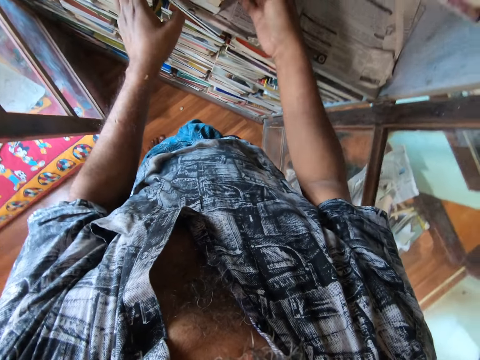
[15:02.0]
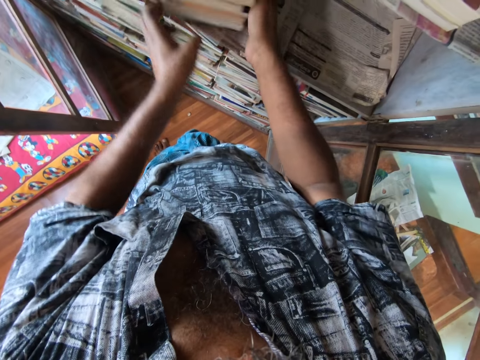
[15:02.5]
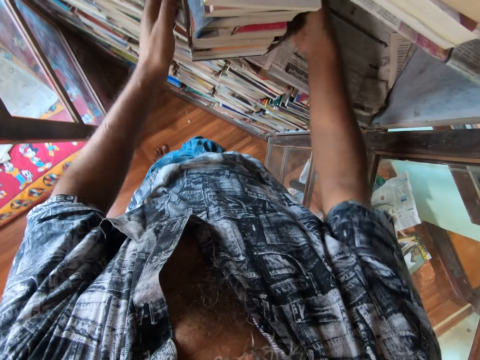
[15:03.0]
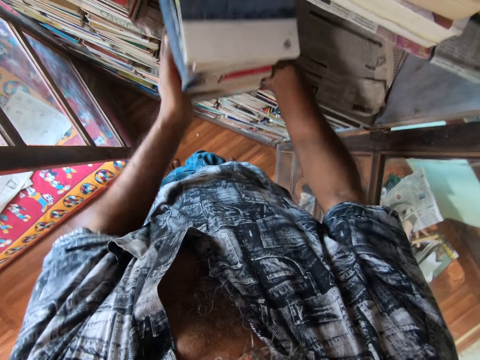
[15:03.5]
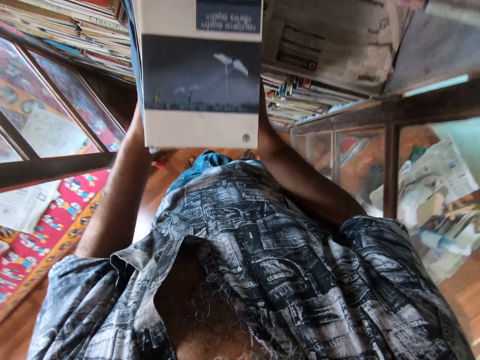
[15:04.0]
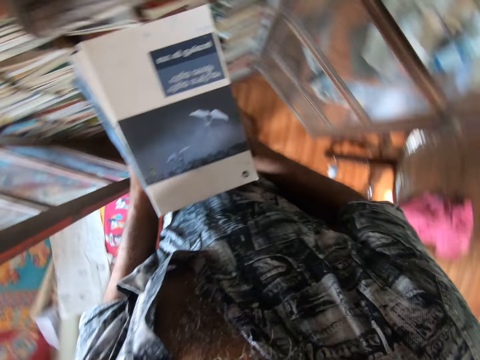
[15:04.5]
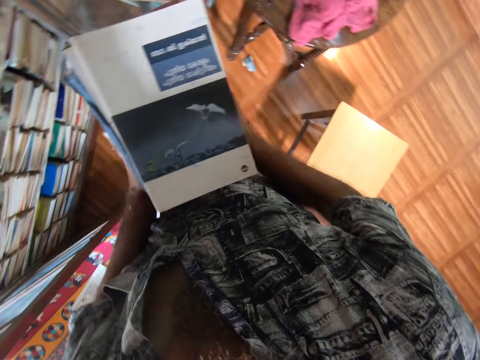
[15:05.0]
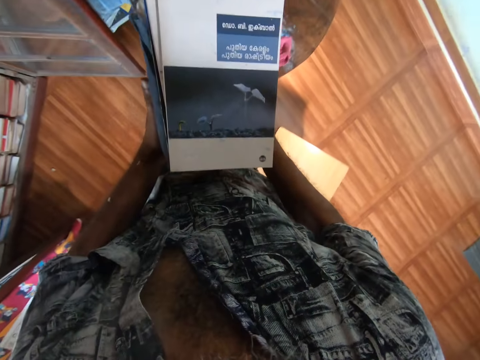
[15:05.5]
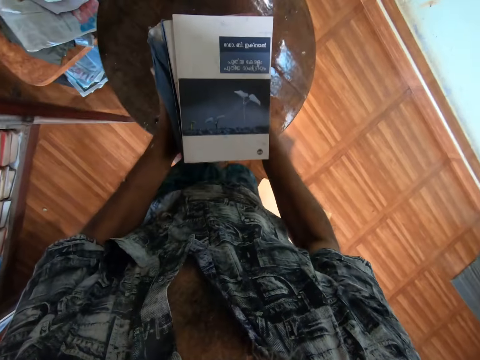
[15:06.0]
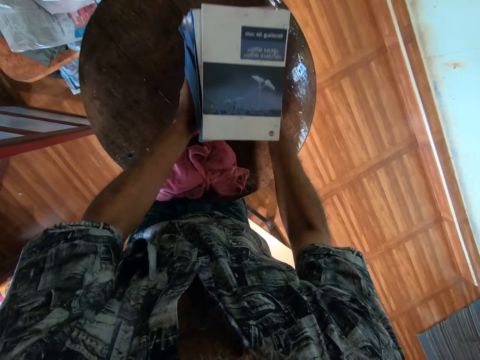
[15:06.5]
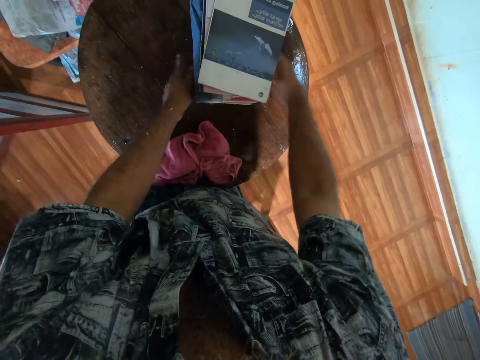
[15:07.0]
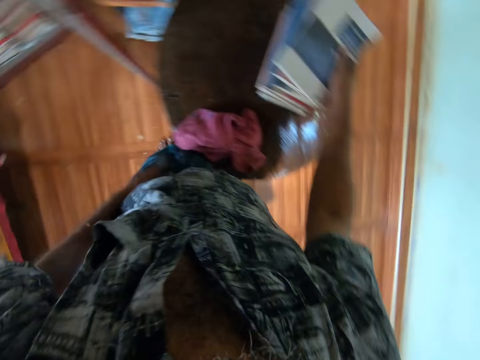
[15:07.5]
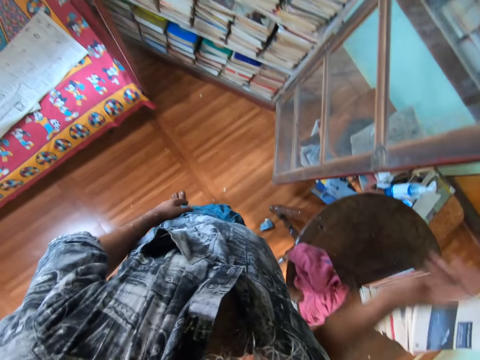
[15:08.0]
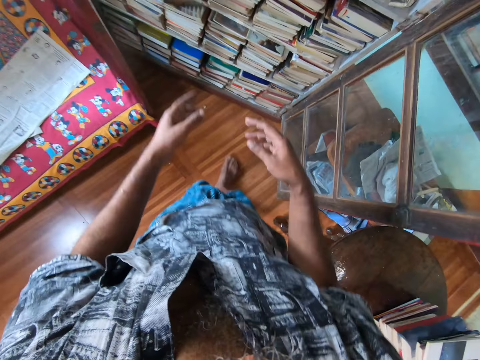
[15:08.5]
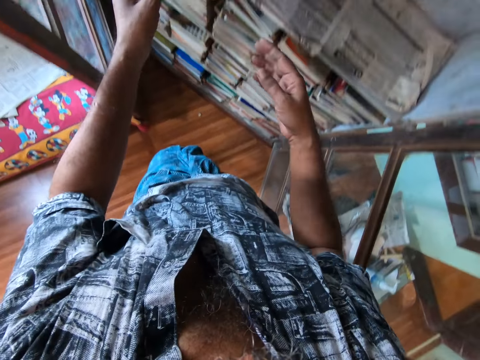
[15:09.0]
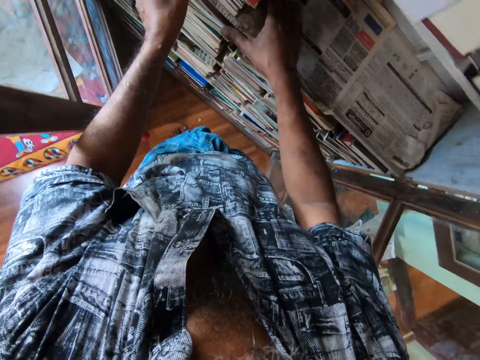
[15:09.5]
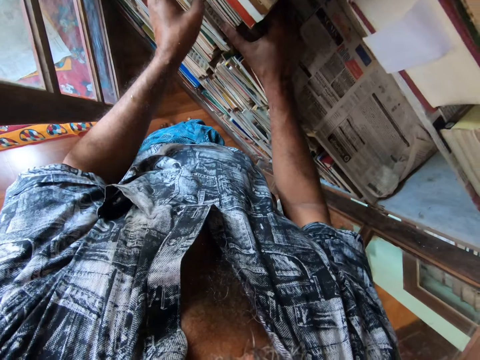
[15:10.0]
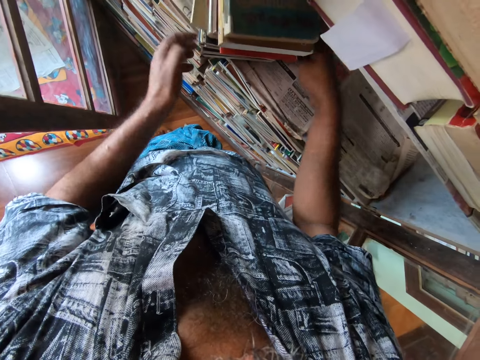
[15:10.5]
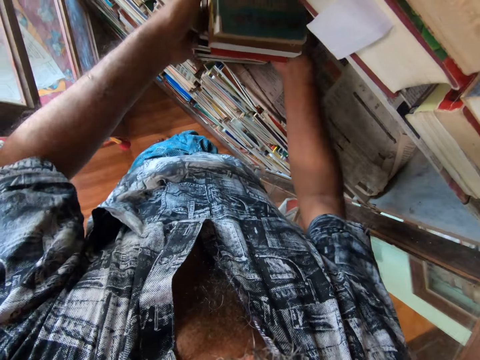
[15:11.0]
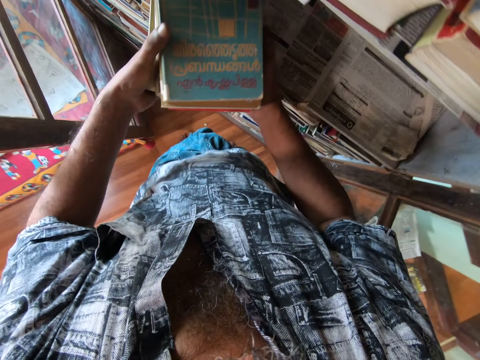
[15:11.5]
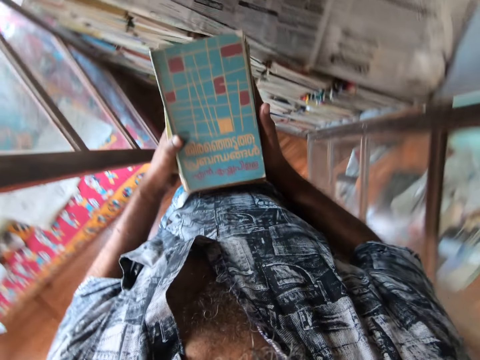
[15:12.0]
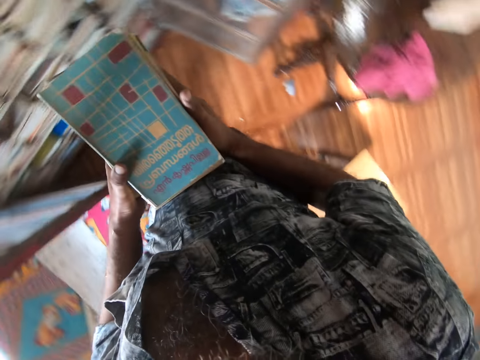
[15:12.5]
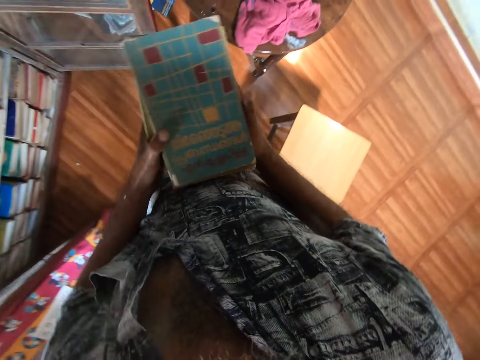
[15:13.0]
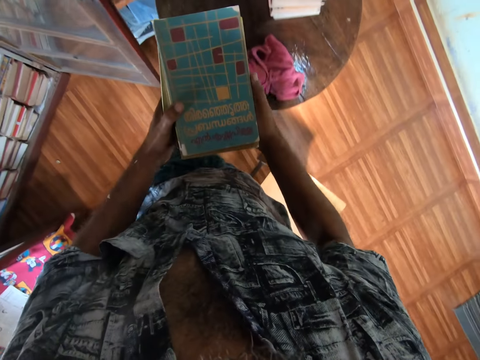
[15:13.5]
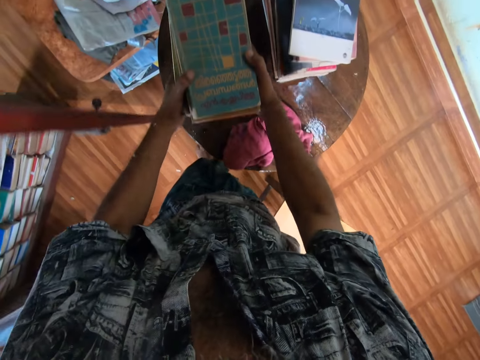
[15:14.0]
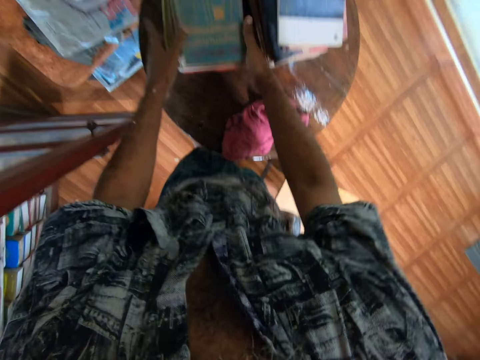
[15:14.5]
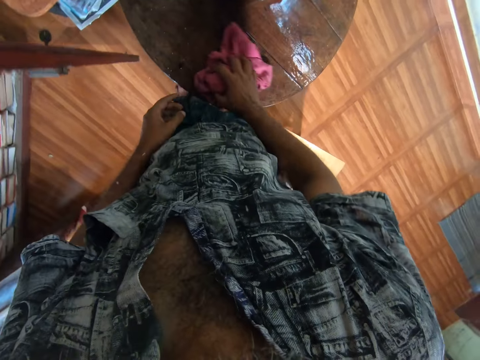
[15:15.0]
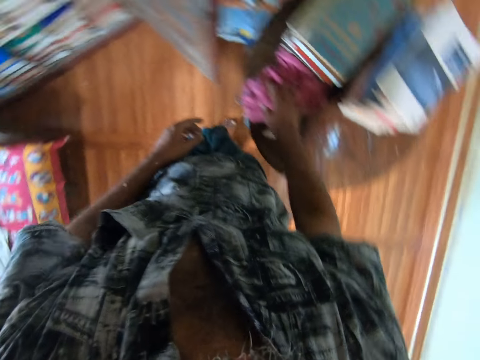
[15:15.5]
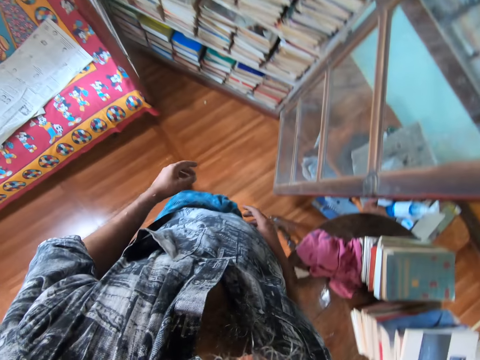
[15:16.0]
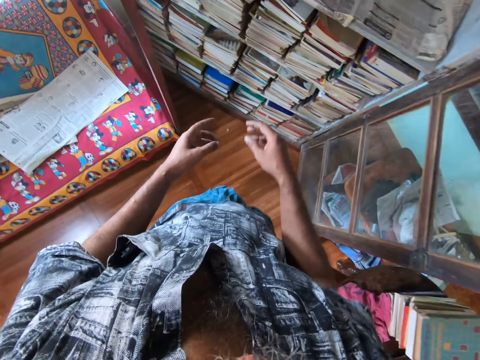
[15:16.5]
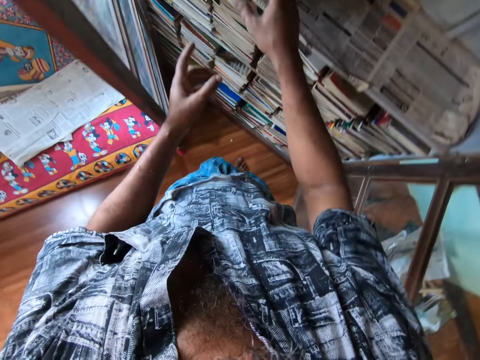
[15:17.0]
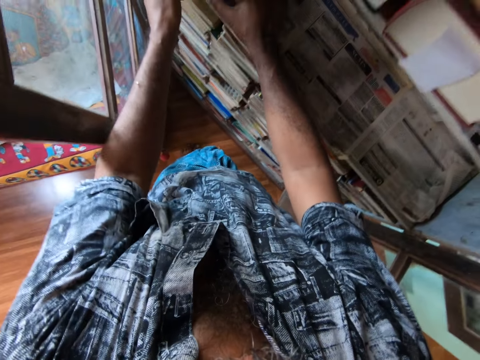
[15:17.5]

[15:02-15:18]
The camera wearer takes the books on the shelf. They put the books on the table. They turn around. They take the books on the shelf. They turn around. They put the books on the table. They move the cloth on the table. They turn around.

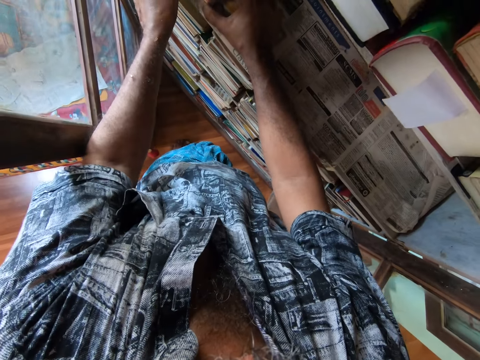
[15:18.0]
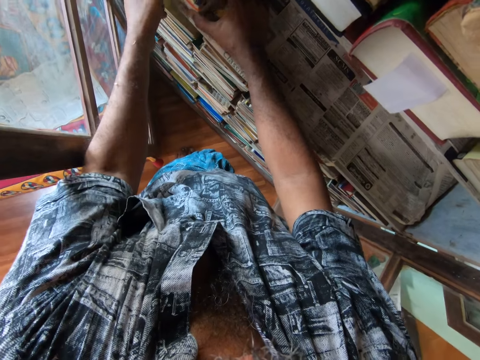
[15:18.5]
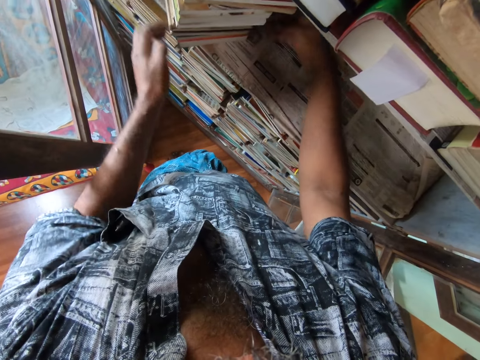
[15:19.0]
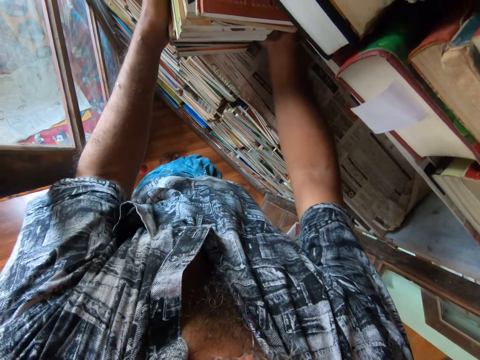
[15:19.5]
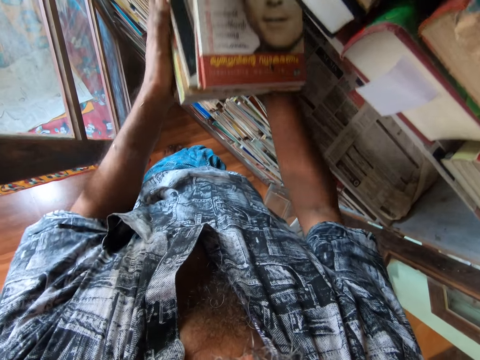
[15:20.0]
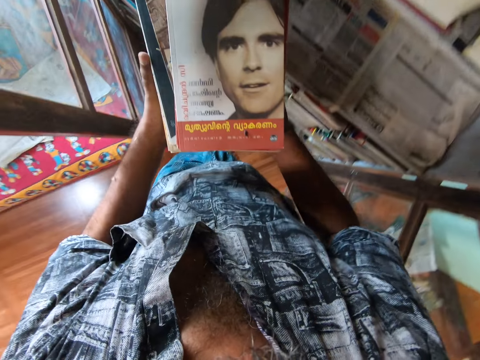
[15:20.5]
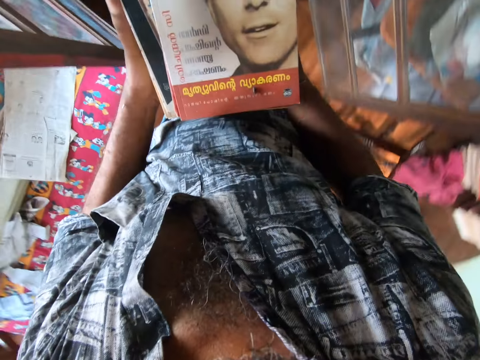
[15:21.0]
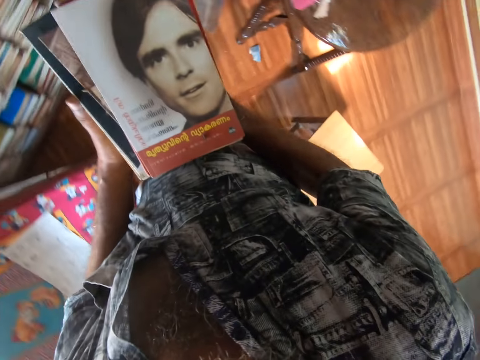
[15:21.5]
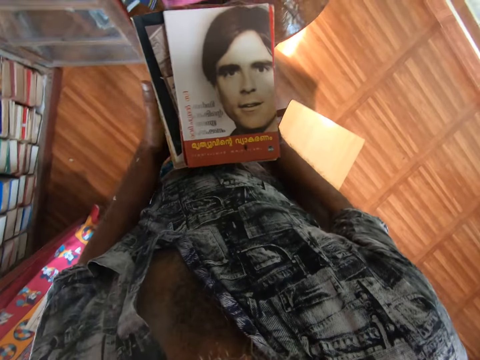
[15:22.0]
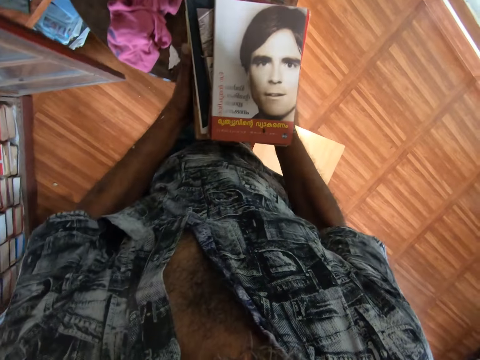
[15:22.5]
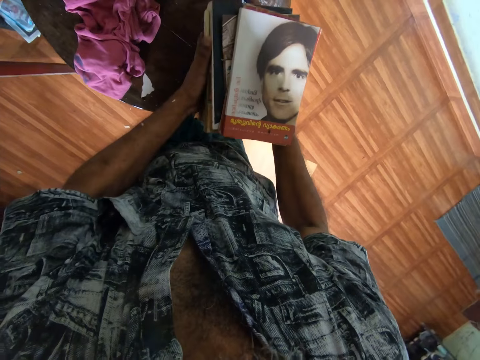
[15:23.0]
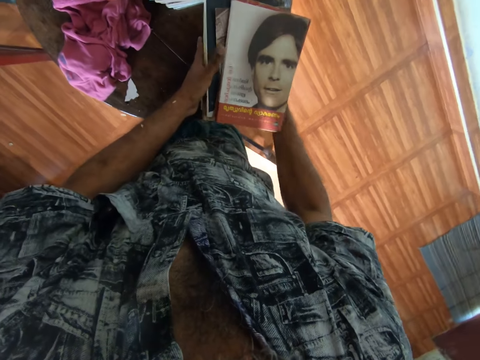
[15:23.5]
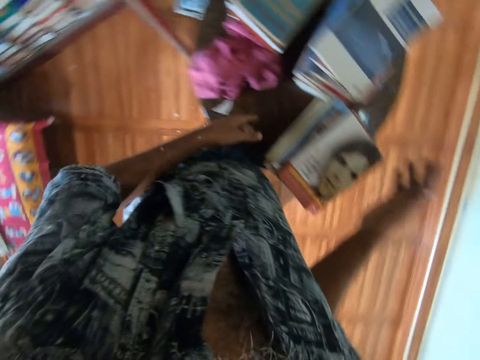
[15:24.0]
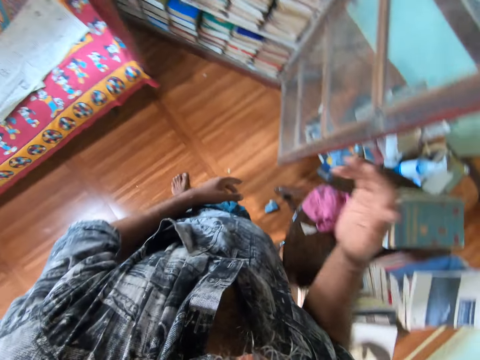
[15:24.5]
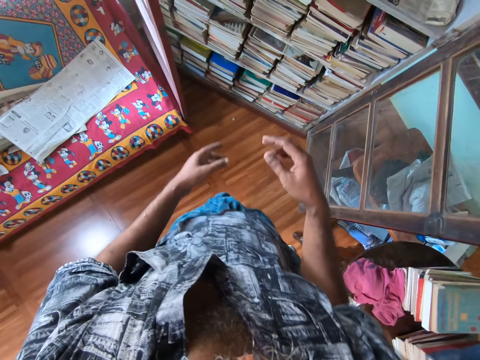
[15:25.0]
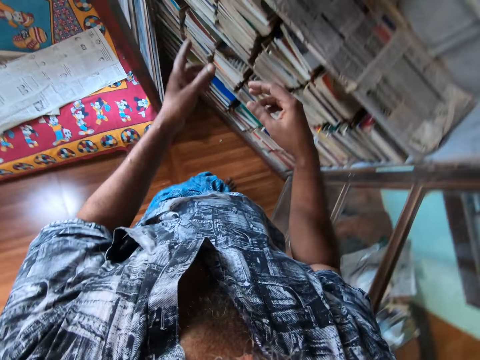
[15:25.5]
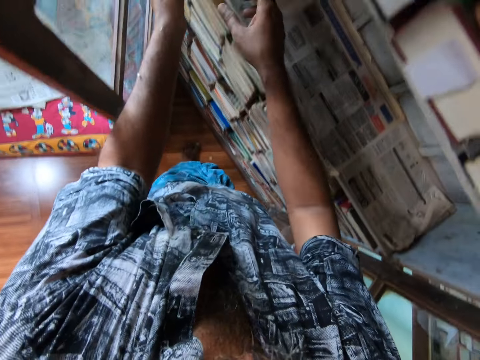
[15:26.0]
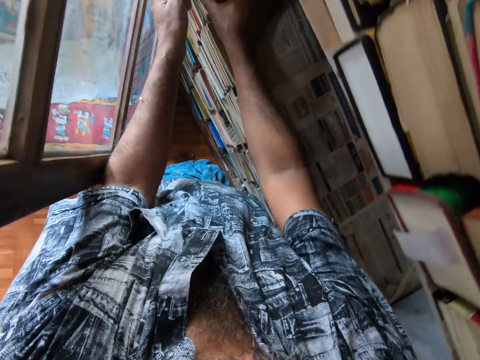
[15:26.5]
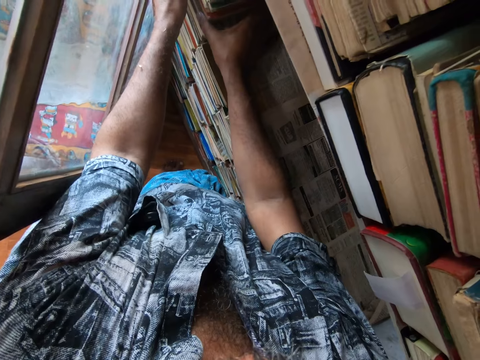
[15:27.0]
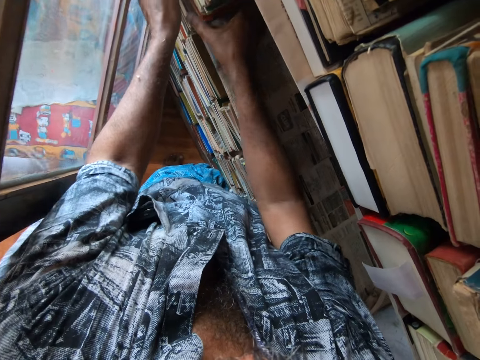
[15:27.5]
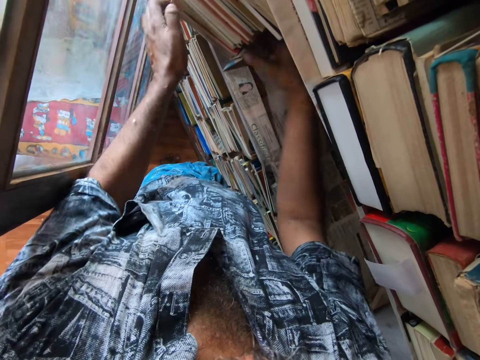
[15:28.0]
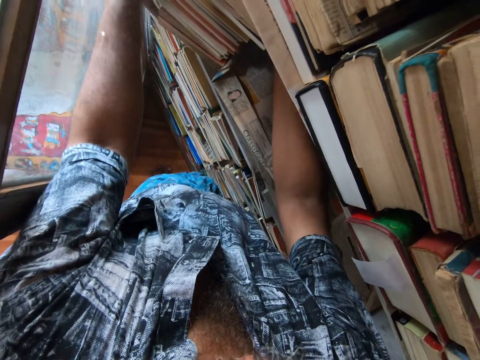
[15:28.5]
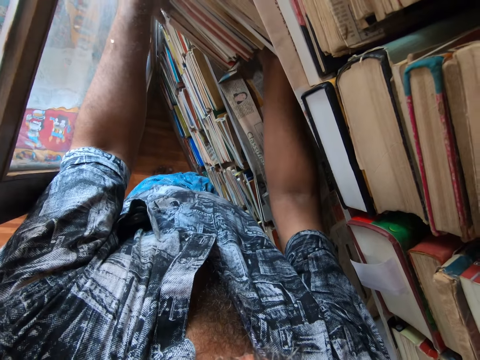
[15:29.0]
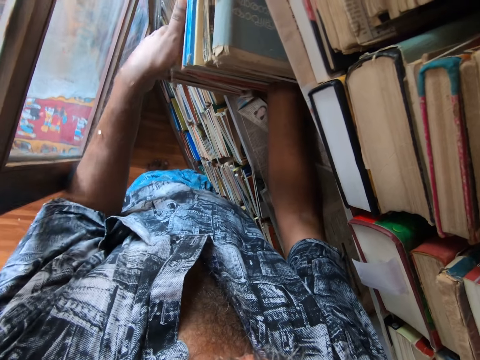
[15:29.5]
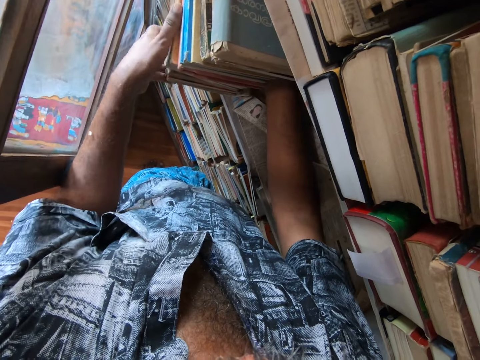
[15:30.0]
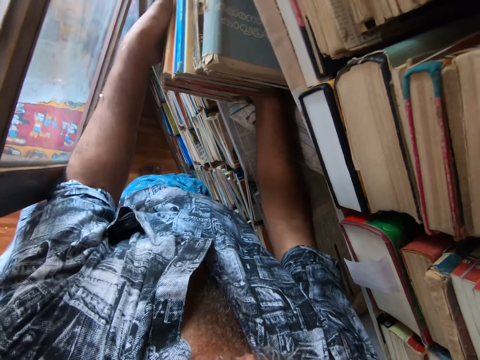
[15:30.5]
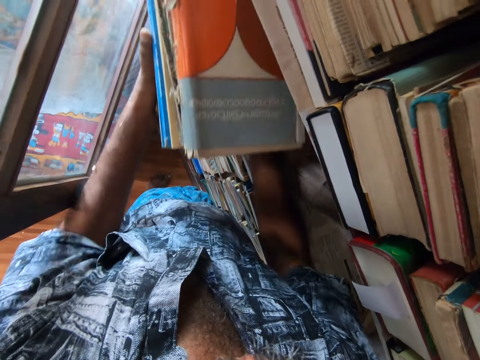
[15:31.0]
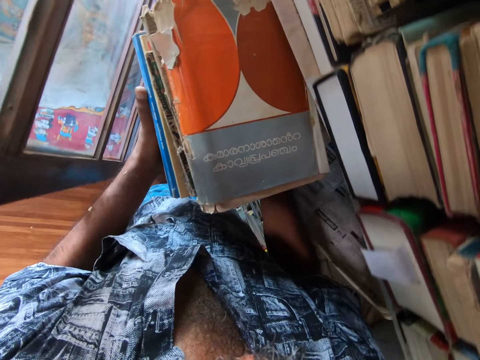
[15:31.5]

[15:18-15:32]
The camera wearer takes the books on the shelf. They pull the books. They turn around. They put the books on the table. They turn around. They take the books on the shelf. They pull the books.
